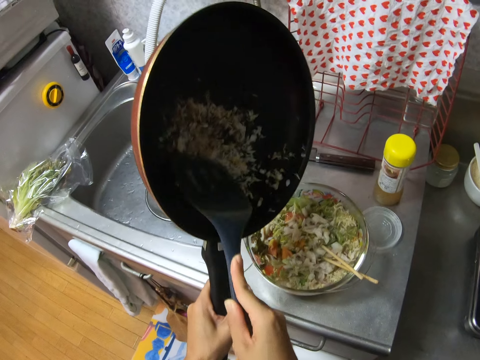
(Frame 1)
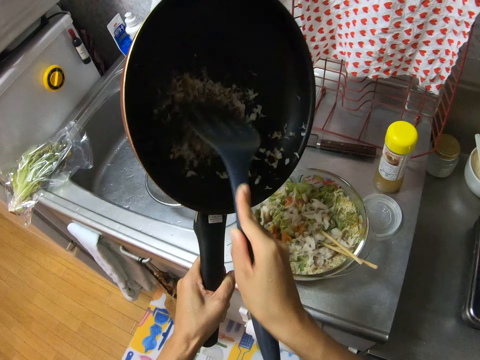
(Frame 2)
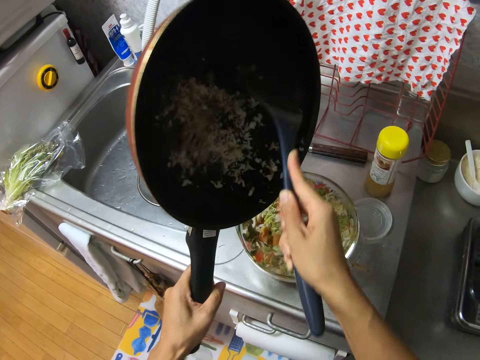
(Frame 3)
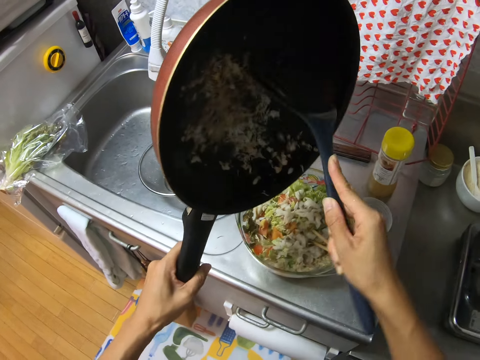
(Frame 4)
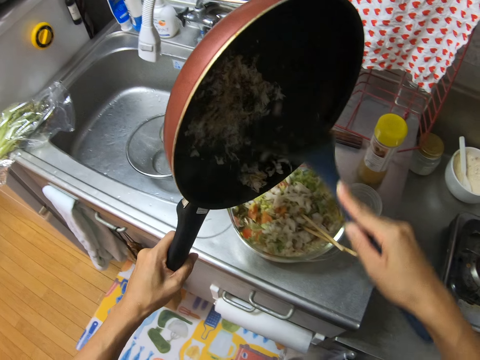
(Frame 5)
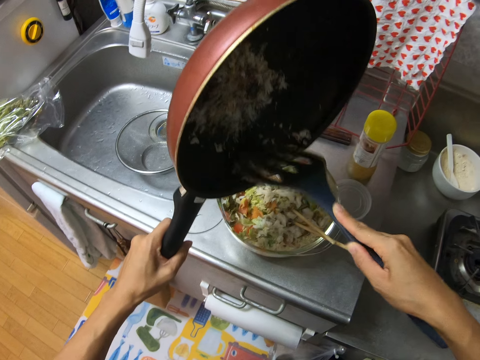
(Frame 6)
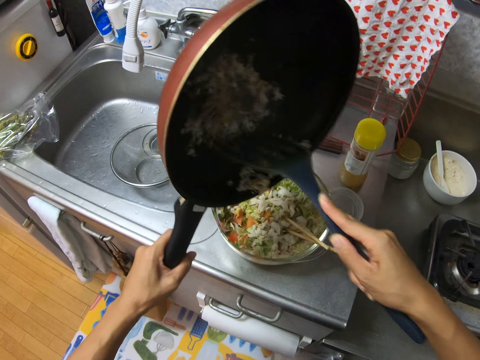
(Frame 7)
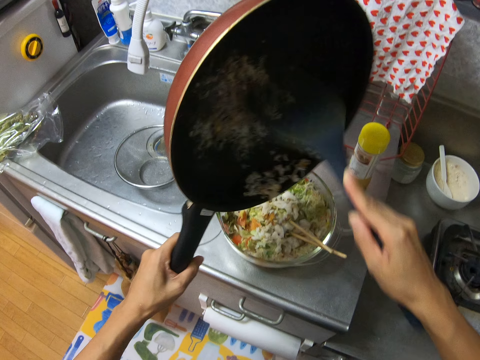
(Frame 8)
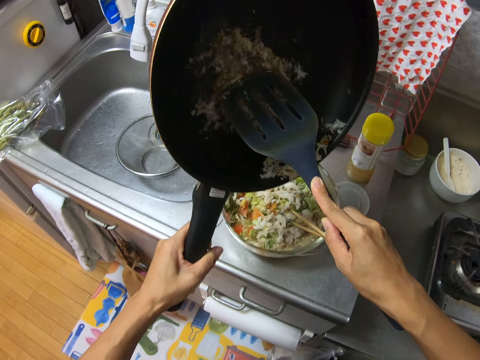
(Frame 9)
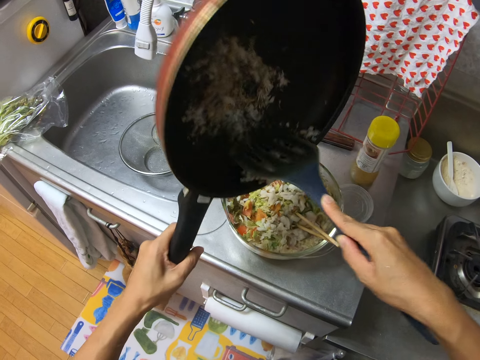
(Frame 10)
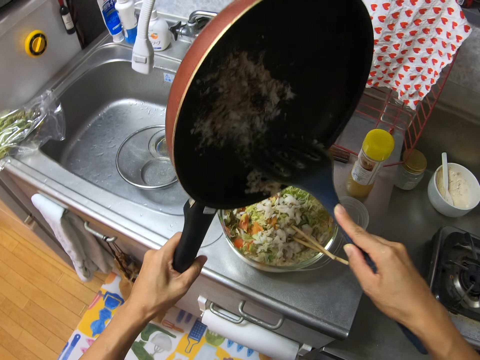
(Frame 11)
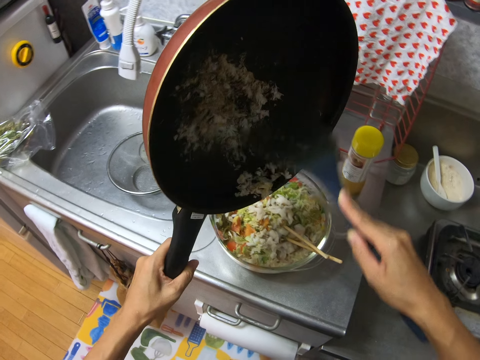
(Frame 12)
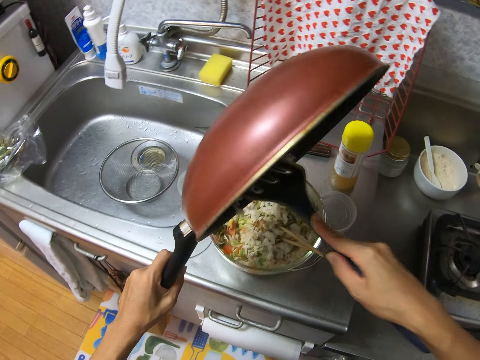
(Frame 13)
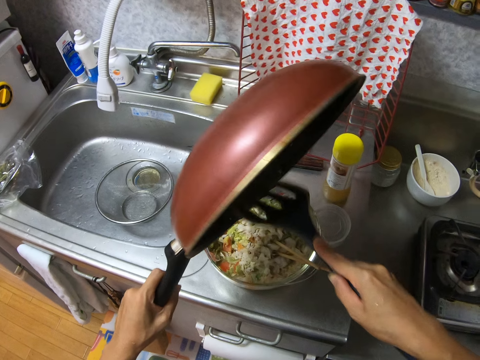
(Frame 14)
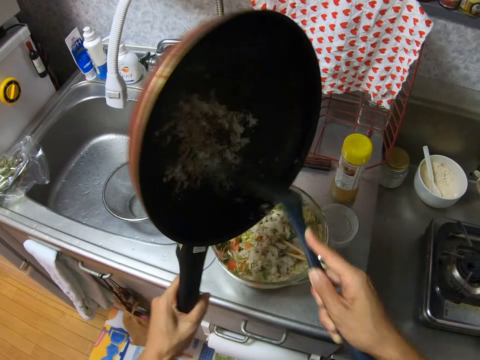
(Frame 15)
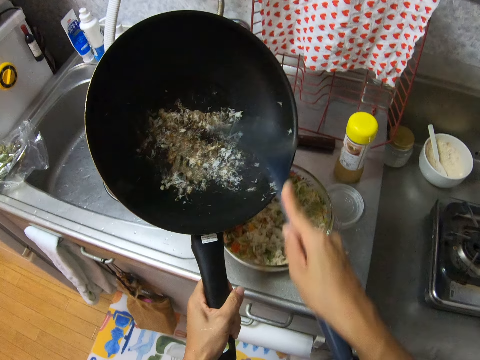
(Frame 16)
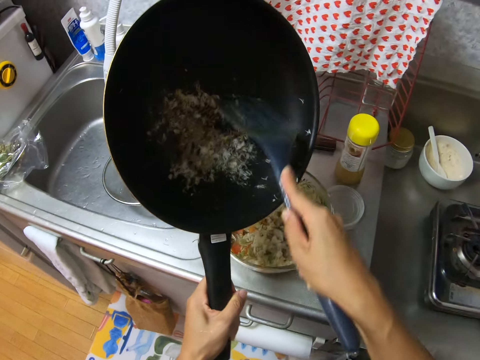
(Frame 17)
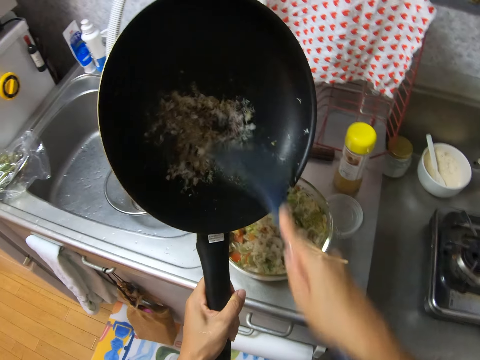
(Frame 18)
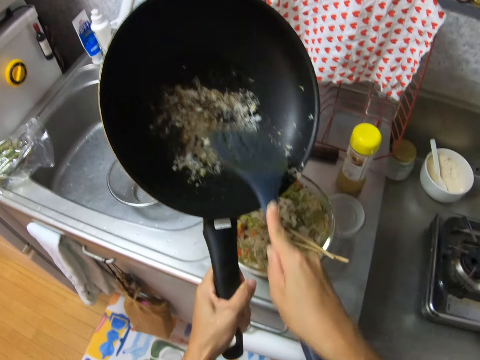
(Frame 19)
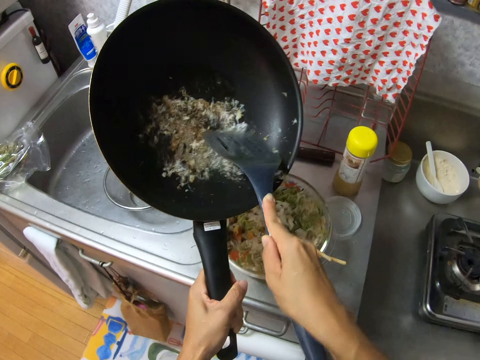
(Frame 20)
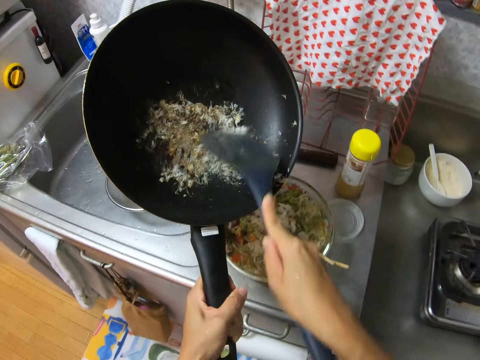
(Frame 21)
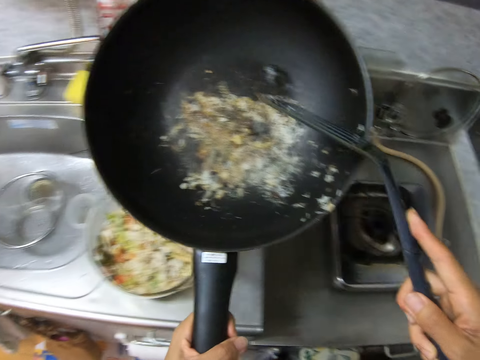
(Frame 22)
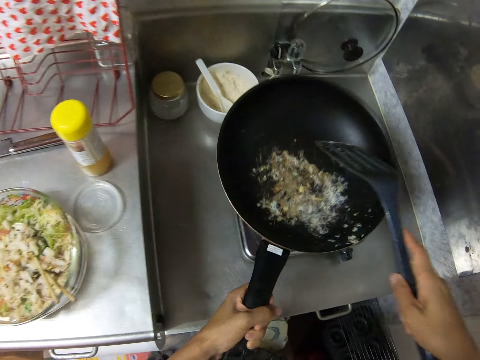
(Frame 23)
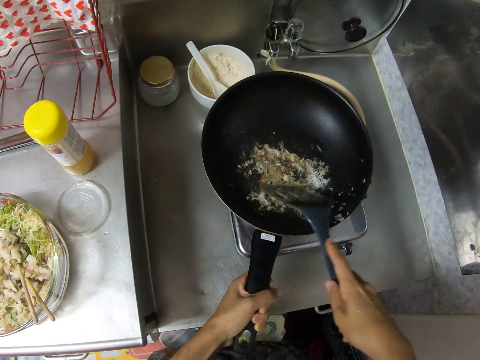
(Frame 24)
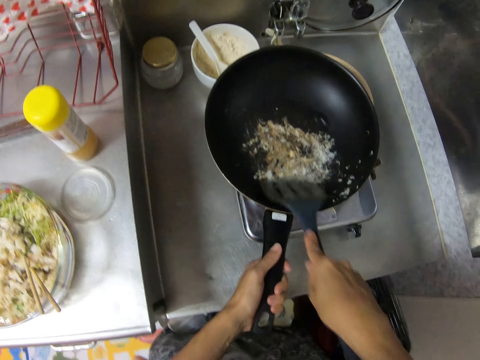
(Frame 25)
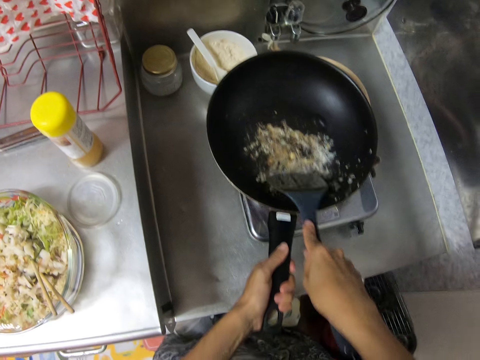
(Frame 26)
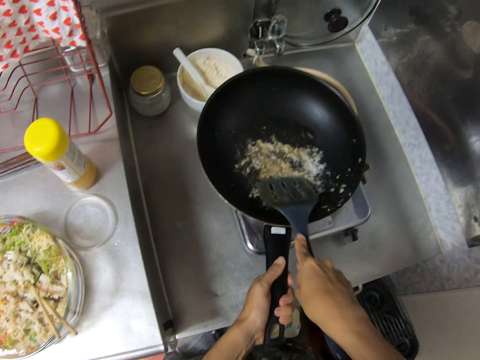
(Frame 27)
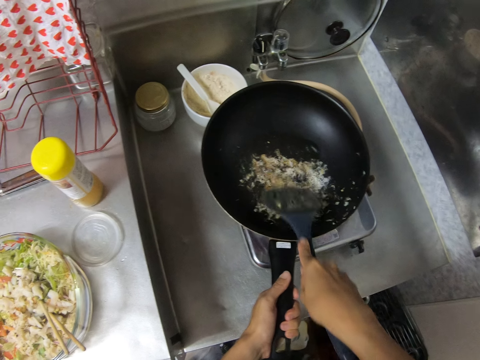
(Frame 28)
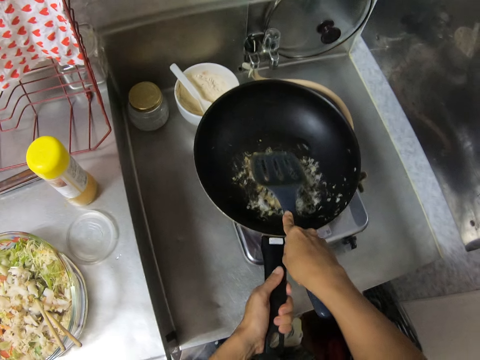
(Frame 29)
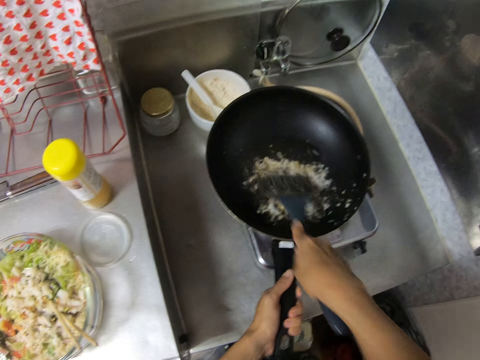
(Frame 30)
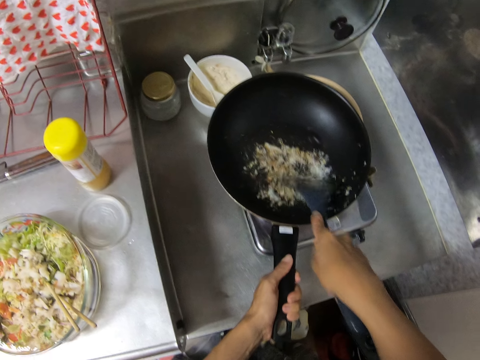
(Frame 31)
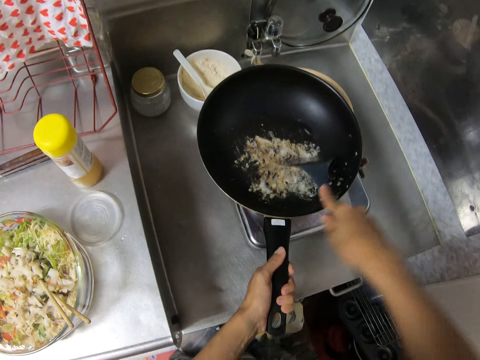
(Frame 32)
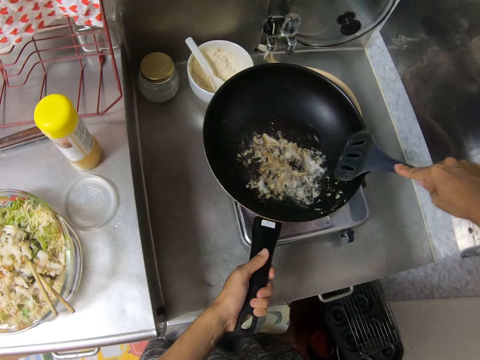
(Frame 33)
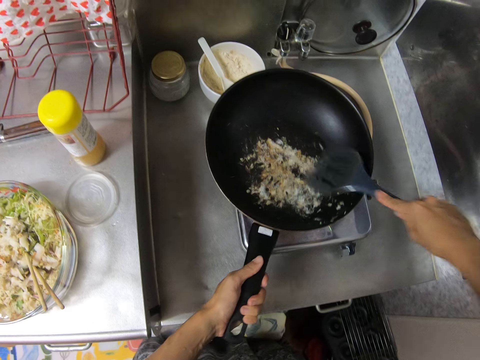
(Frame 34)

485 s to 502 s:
The camera wearer turns the white cheese in the frying pan into the glass bowl with his left hand and the spatula in his right hand. He scrapes the white cheese in the frying pan with the spatula in his right hand. He puts the frying pan on the cooker with his left hand. He scrapes the white cheese in the frying pan with the spatula in his right hand.

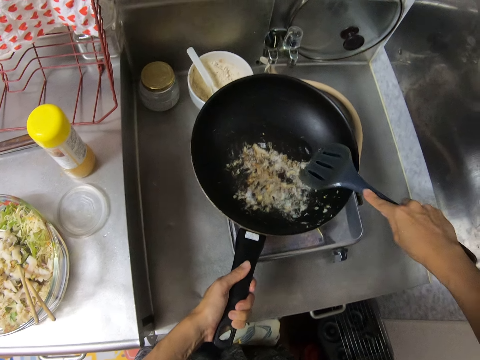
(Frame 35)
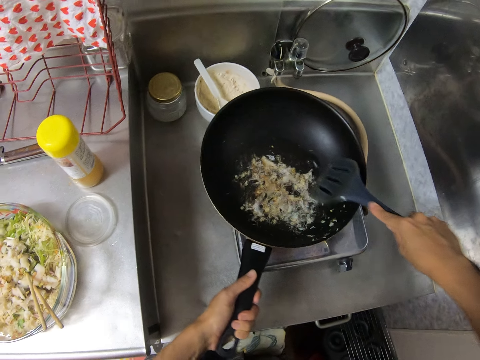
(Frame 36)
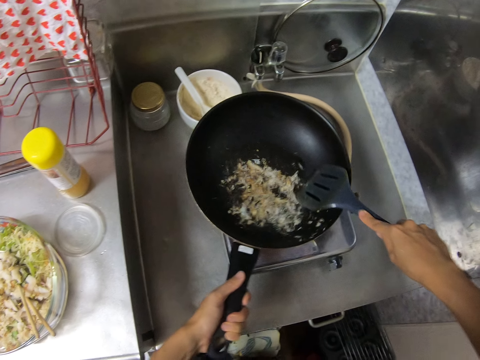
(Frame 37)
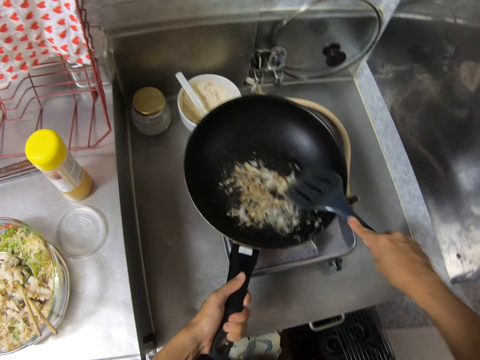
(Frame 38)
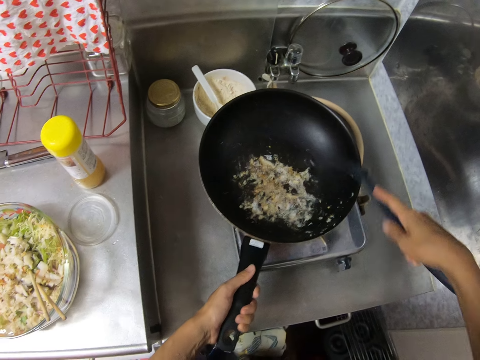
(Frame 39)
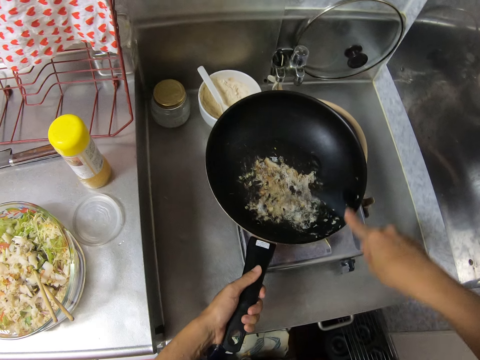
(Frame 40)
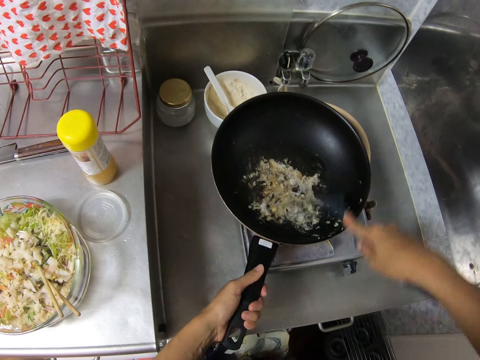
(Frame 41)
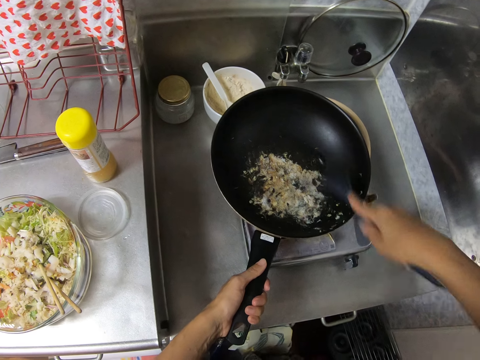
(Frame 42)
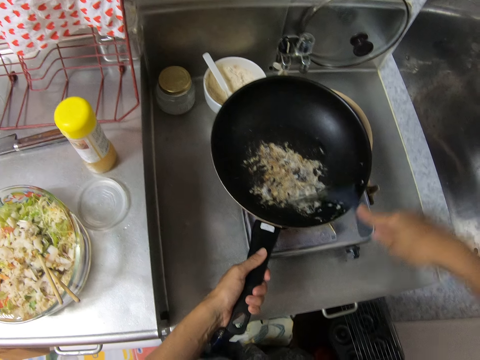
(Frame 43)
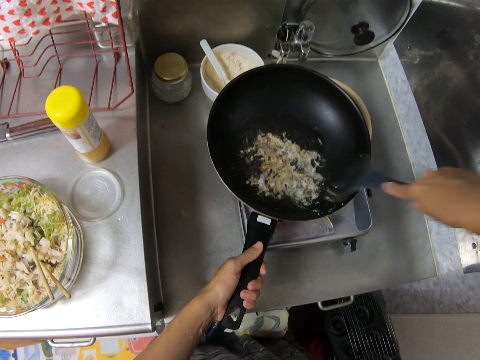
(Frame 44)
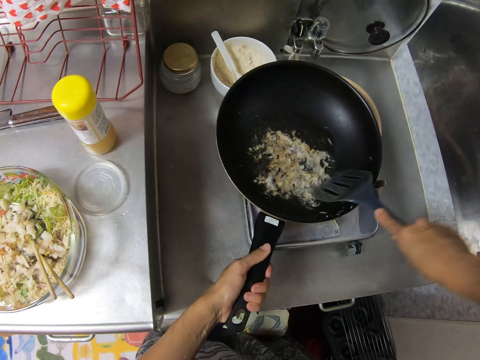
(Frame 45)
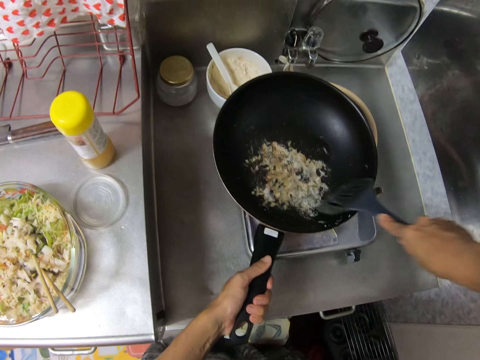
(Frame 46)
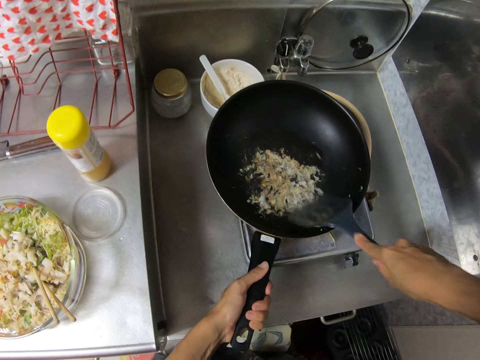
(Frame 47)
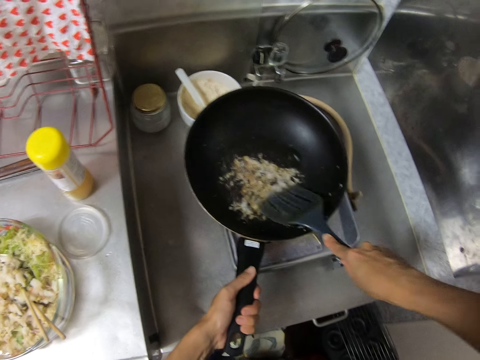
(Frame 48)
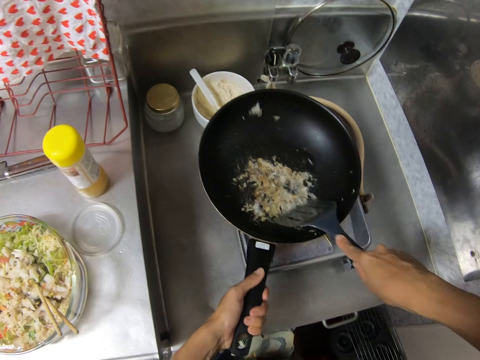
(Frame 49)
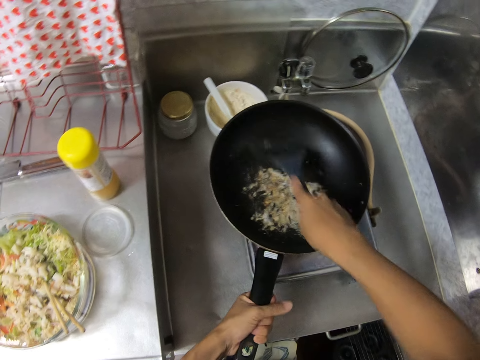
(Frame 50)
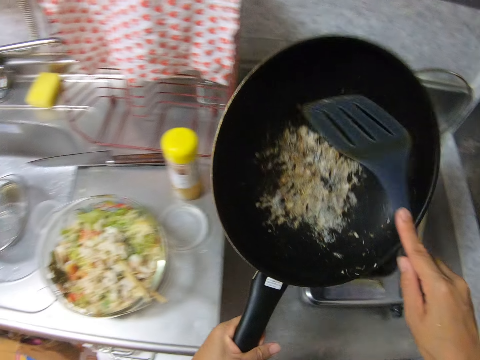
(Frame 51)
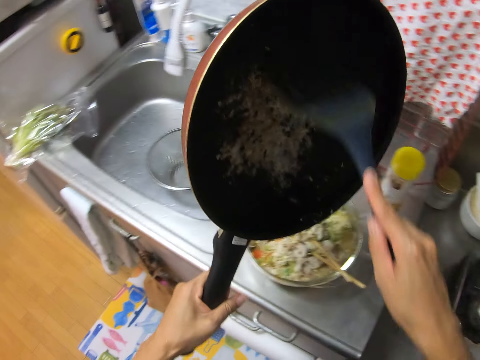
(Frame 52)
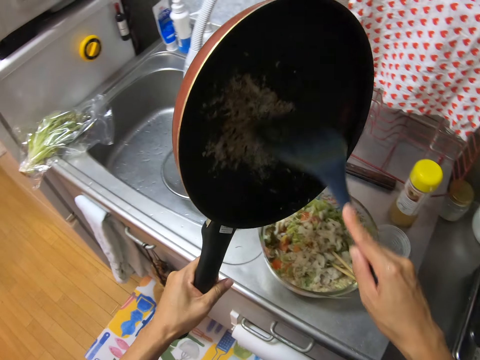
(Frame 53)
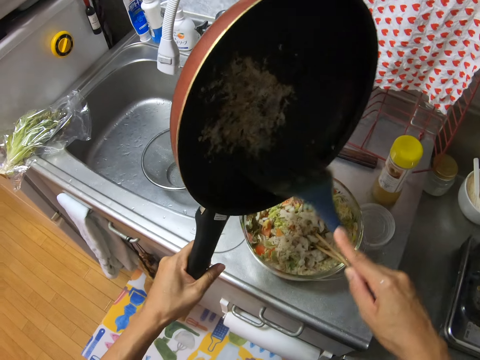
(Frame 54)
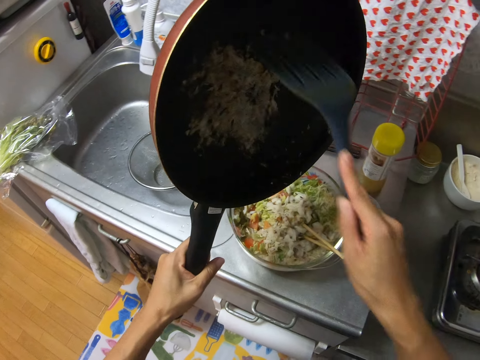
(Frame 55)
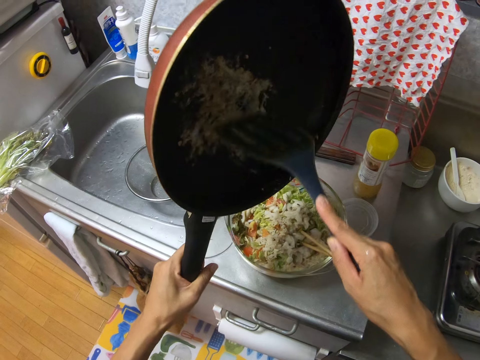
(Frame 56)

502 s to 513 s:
The camera wearer carries the frying pan with his left hand. He scrapes the white cheese in the frying pan with the spatula in his right hand.
